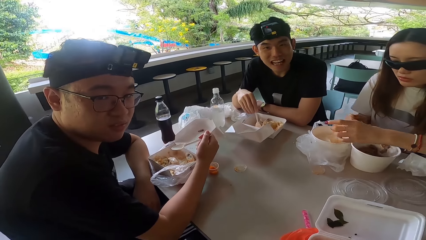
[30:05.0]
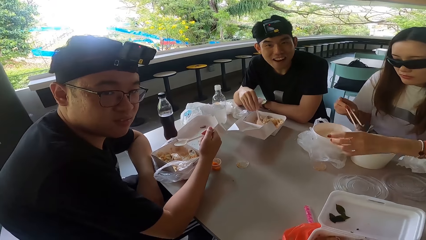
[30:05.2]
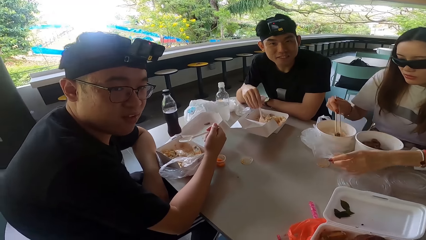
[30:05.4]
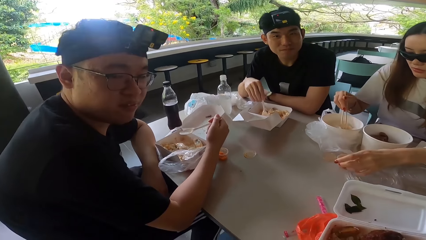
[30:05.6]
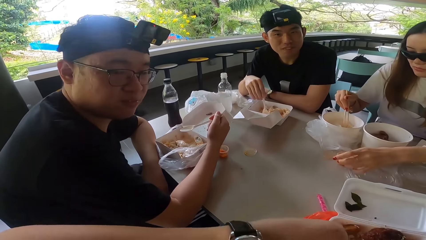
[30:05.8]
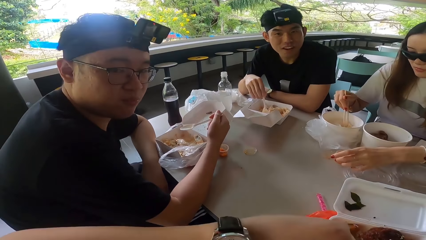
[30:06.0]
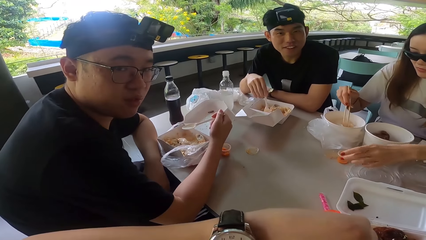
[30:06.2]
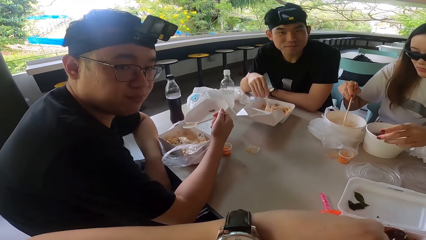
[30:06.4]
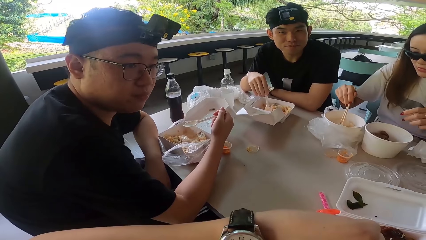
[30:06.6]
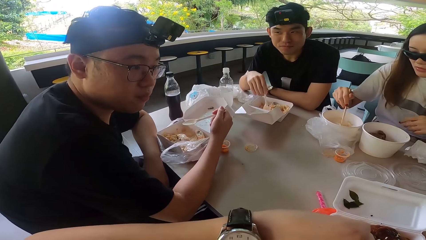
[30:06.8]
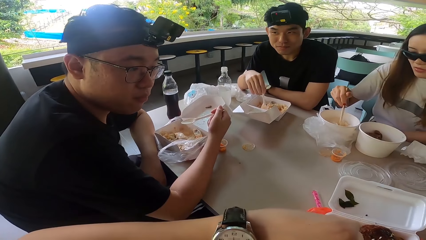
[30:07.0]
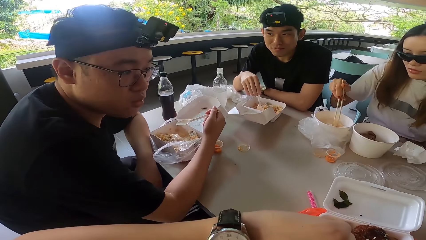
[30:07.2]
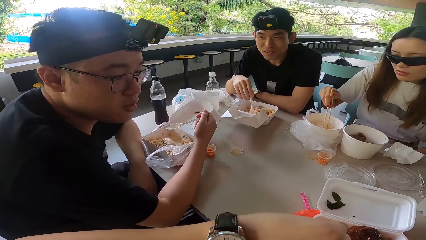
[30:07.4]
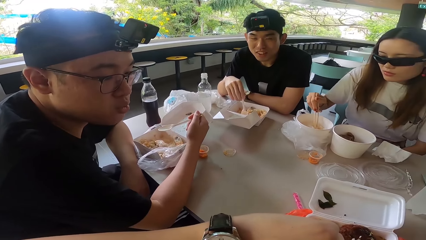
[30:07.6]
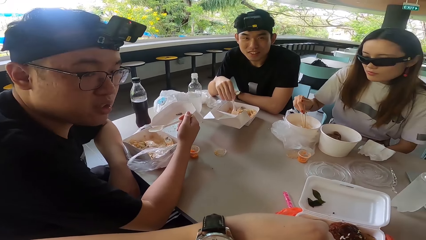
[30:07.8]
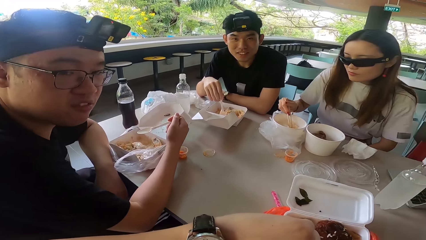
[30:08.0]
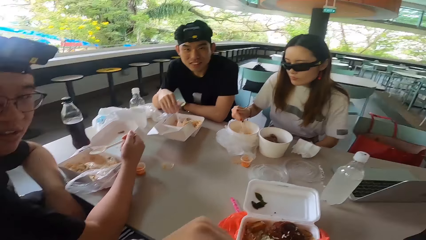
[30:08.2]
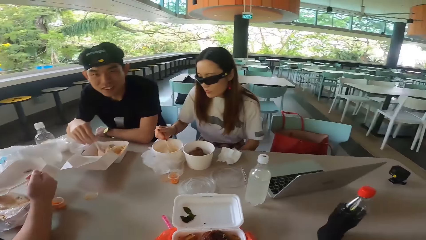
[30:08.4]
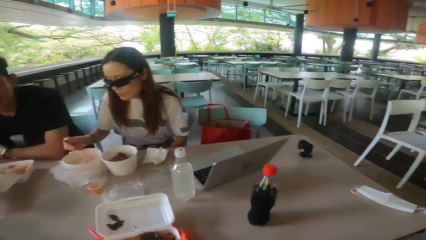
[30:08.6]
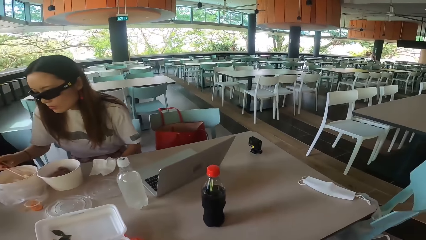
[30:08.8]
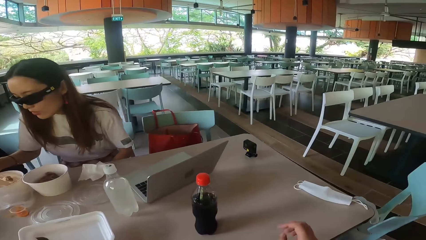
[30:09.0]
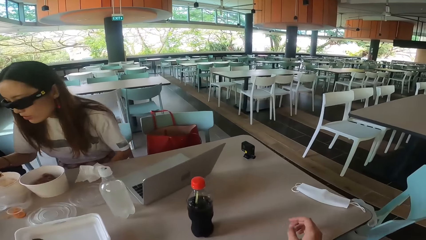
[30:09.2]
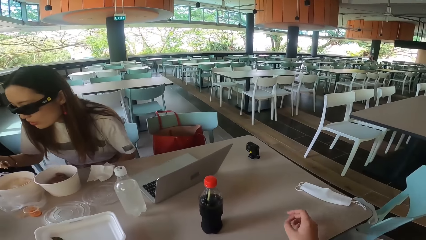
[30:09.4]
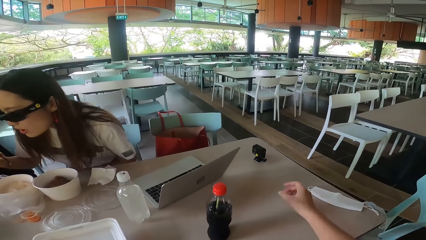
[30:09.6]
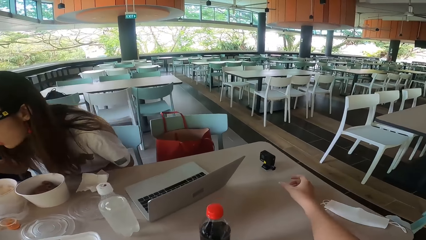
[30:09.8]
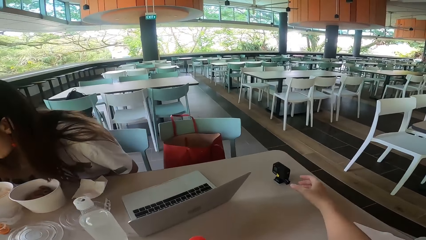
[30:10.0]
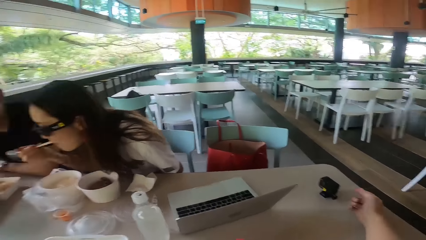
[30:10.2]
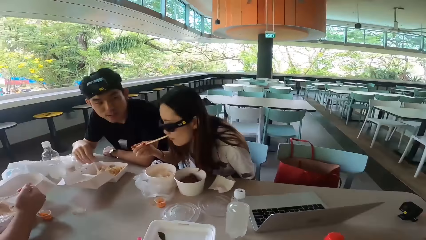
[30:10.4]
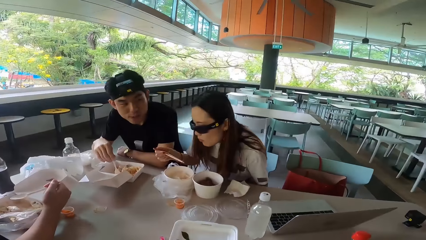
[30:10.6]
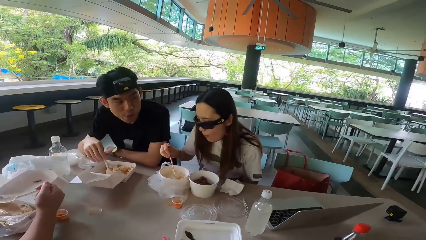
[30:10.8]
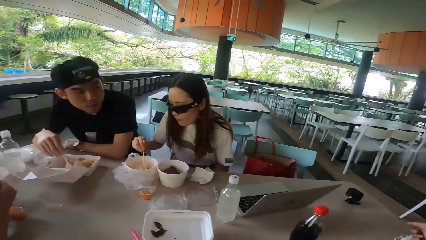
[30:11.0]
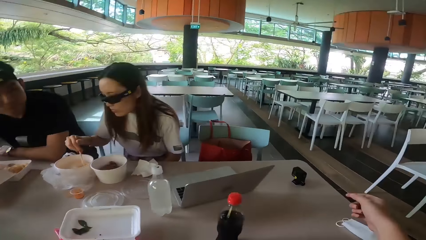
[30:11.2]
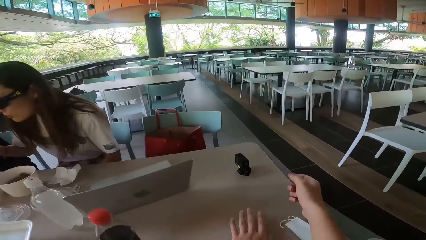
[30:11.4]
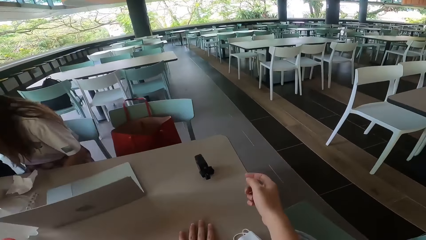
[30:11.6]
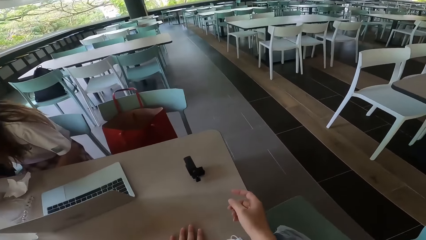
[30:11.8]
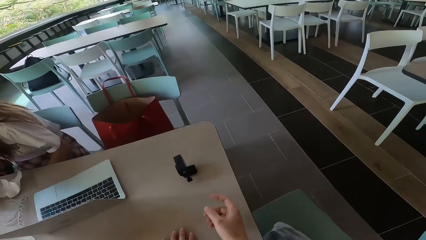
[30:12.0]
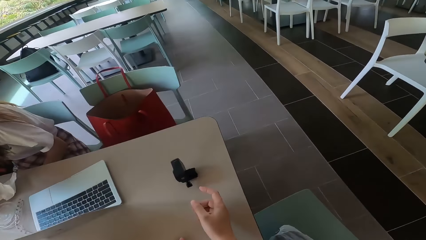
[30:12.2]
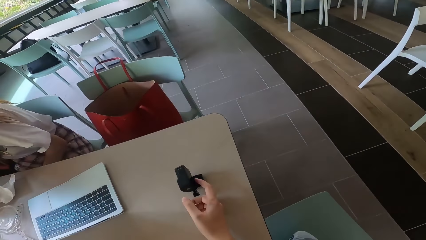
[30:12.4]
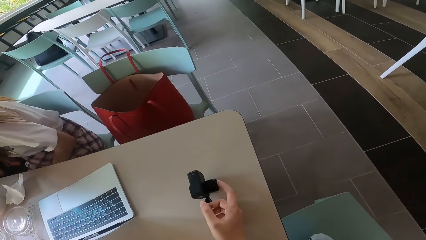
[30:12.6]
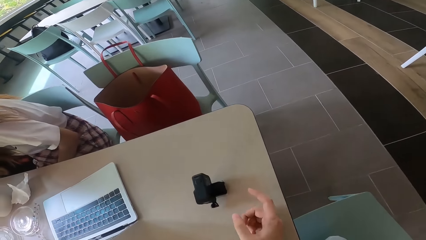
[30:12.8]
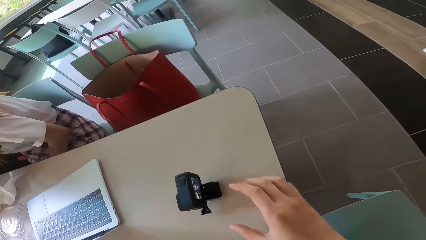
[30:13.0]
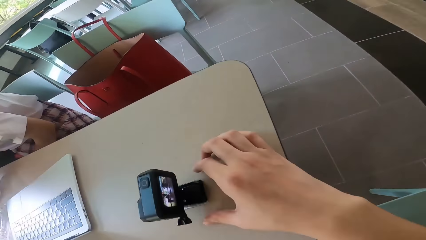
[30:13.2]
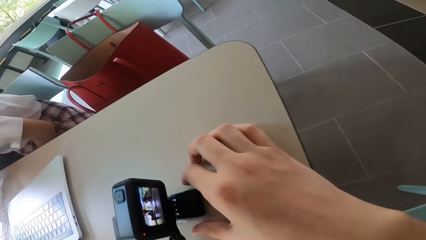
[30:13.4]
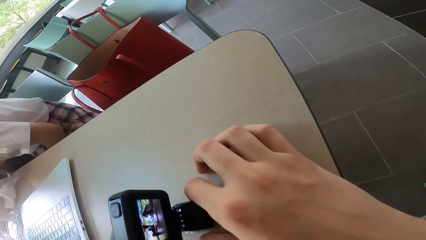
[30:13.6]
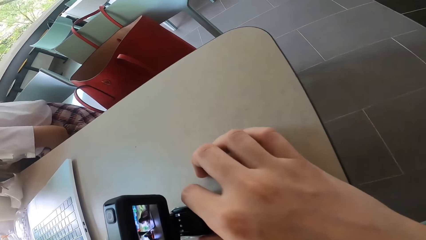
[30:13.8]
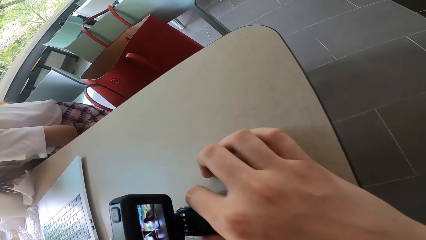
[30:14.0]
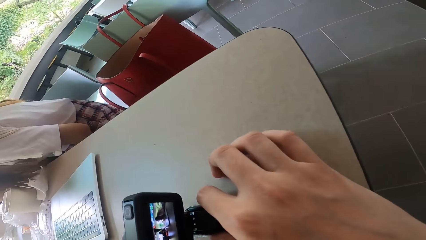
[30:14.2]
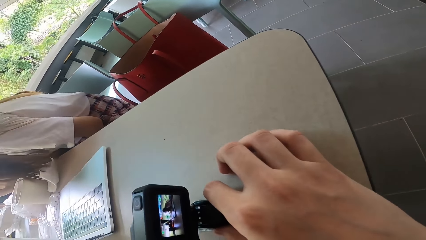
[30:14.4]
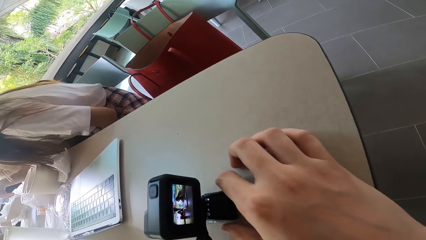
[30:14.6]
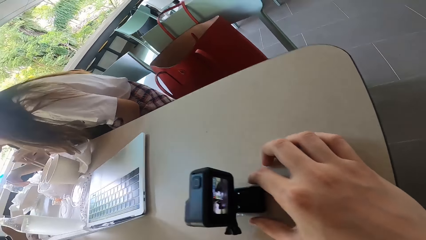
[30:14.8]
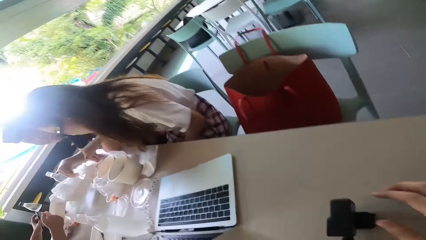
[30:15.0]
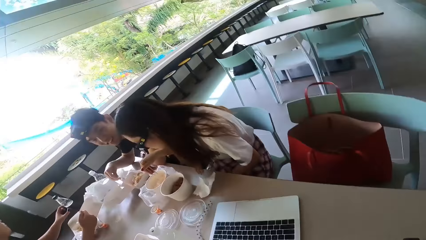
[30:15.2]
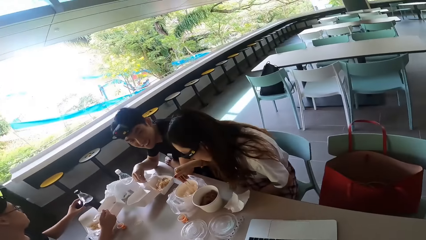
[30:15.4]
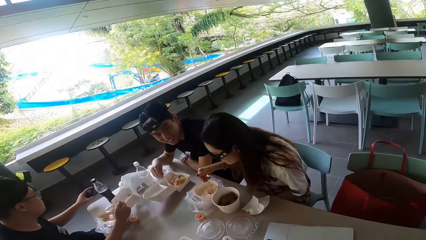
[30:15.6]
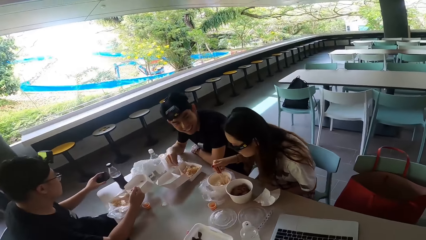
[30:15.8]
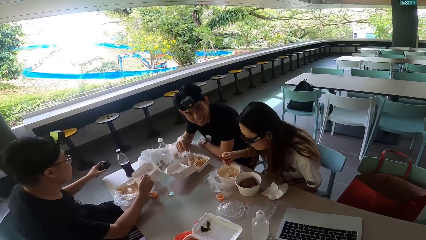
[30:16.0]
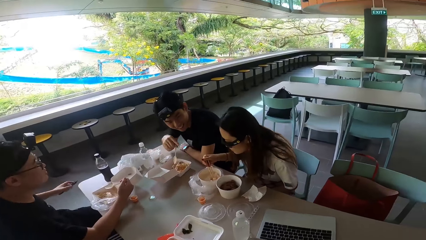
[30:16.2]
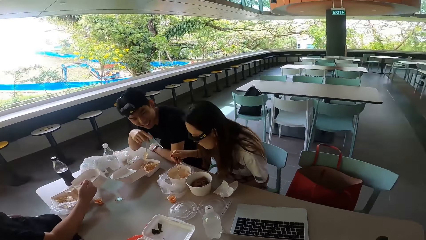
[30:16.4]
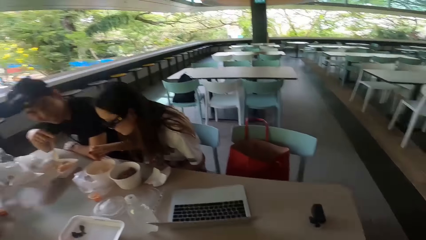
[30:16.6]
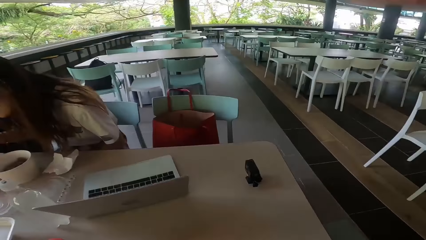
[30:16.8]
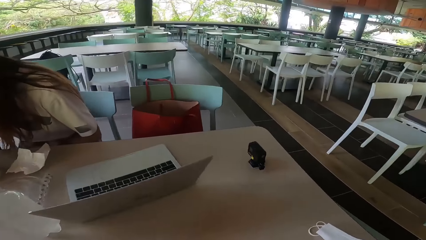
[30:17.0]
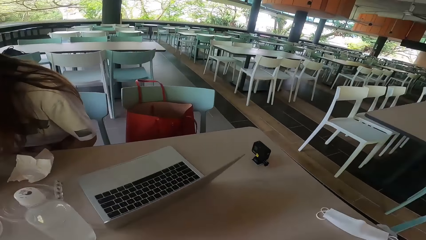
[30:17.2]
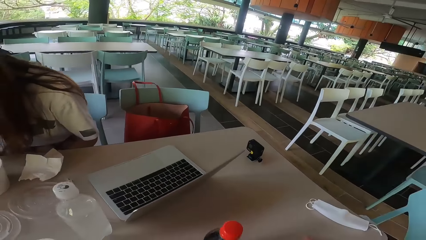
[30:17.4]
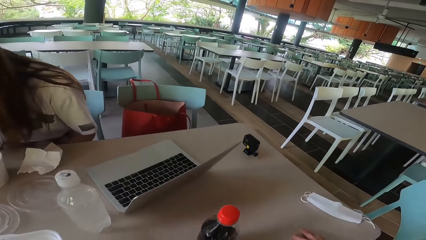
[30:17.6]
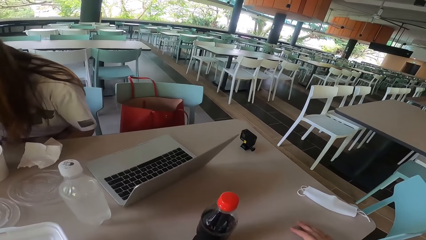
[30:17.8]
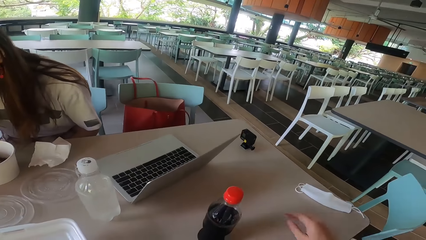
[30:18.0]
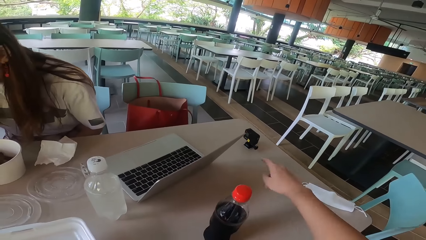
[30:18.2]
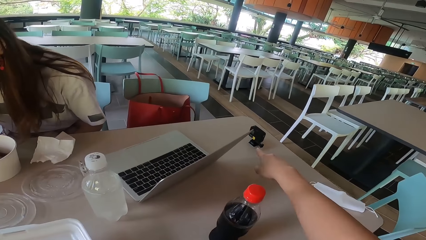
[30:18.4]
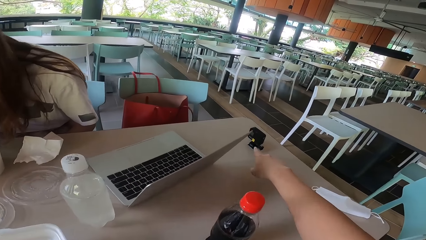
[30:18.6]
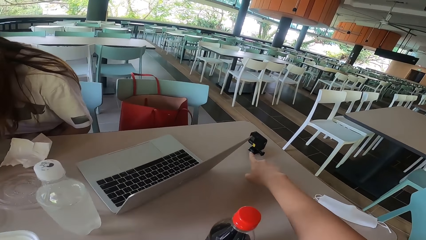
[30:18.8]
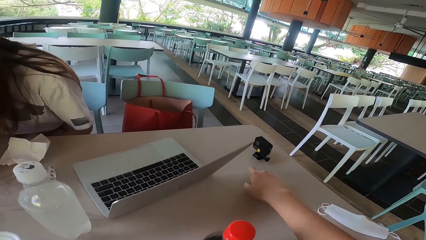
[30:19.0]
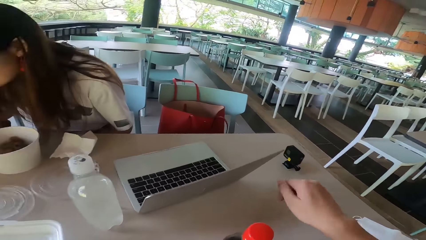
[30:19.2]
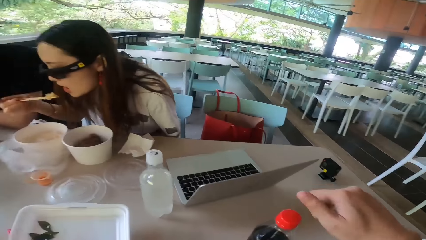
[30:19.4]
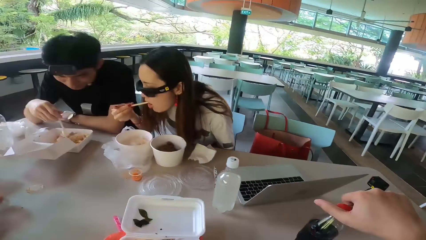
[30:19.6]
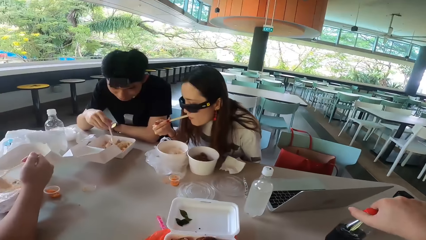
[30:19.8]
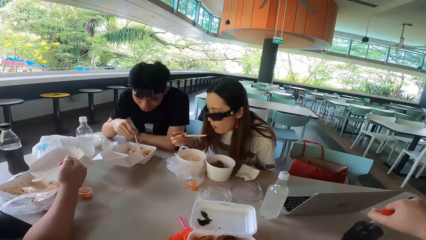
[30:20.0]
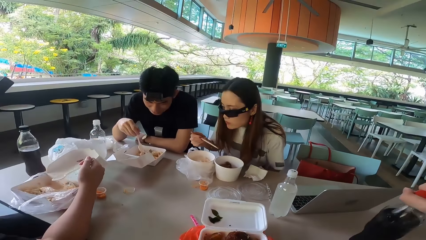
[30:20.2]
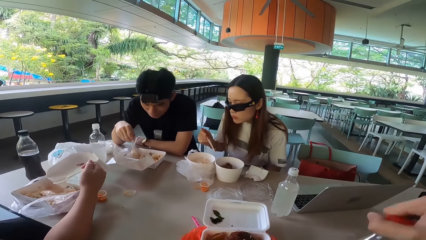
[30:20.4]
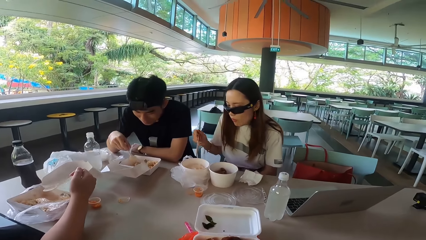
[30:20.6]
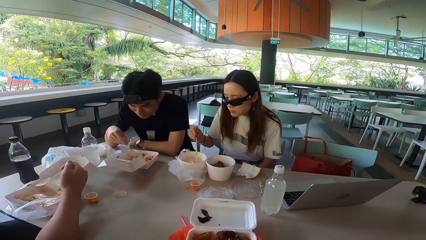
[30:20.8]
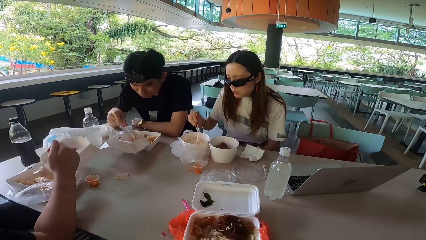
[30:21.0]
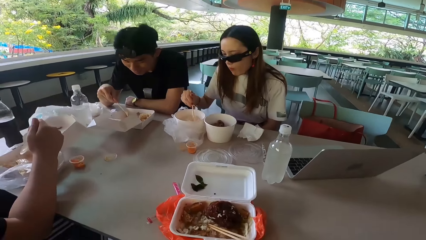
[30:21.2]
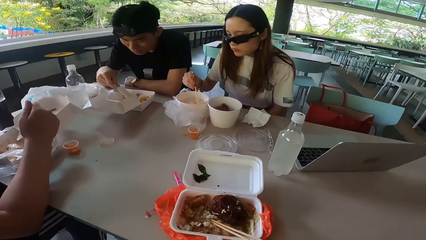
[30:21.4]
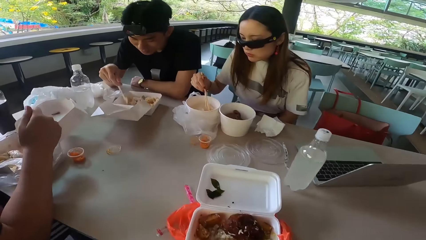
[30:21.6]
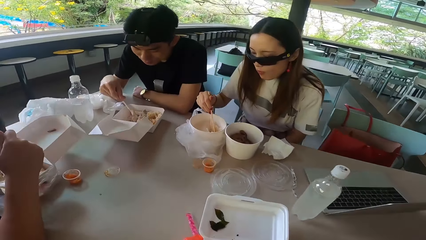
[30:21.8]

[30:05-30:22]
A woman puts the sauce tin on the table. She picks rice with chopsticks. The camera wearer clicks on a camera on the table. He holds the camera. A man gestures his hand. The camera wearer gestures his hand. He takes a bottle of juice from the table.
